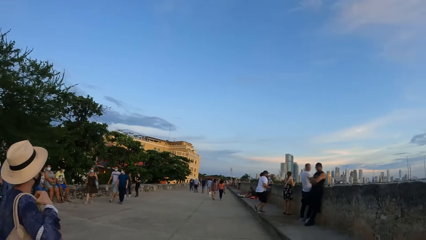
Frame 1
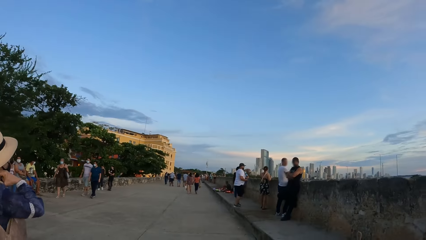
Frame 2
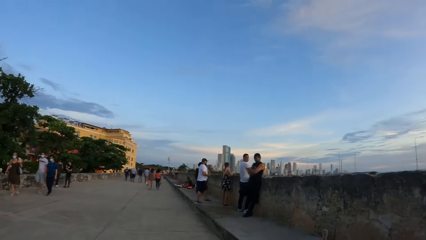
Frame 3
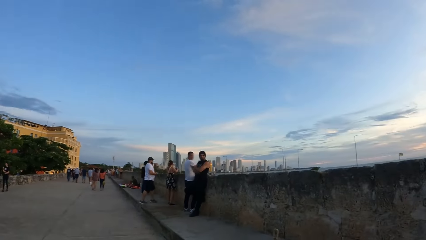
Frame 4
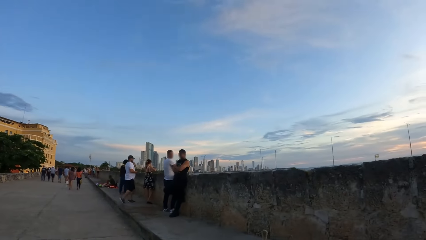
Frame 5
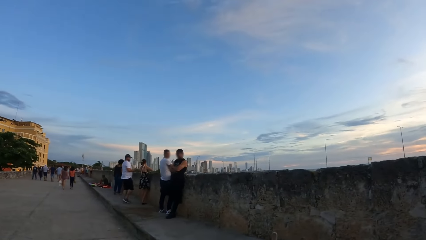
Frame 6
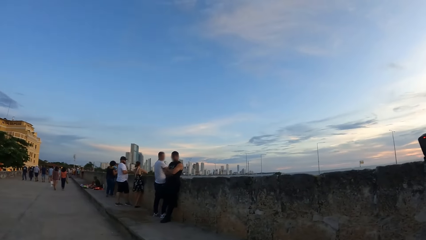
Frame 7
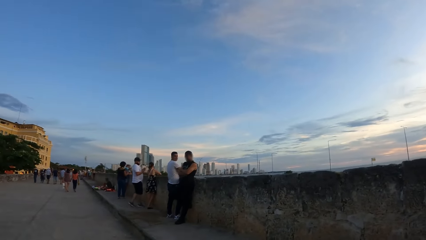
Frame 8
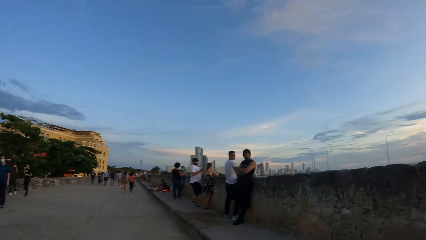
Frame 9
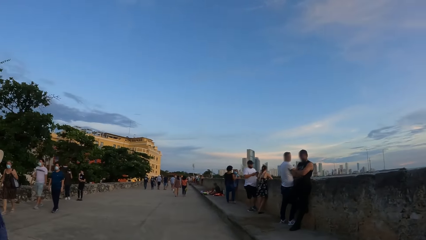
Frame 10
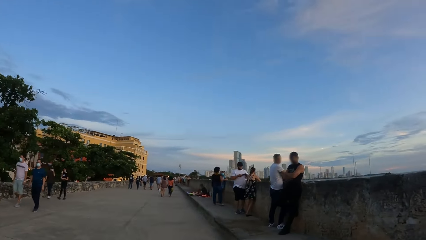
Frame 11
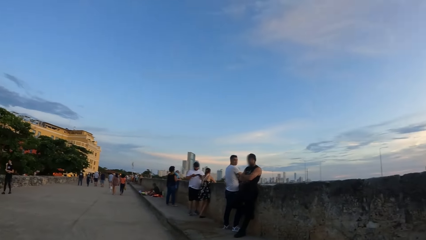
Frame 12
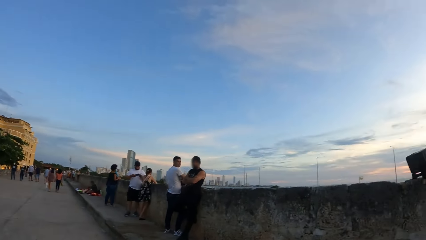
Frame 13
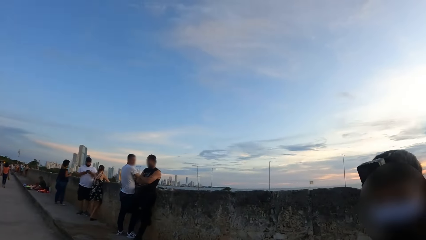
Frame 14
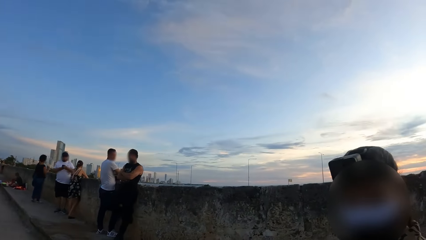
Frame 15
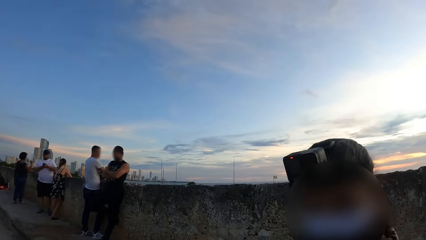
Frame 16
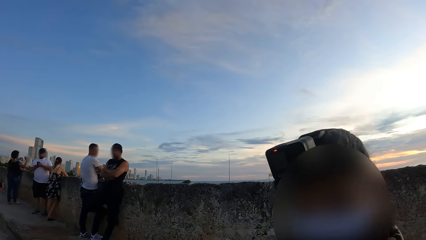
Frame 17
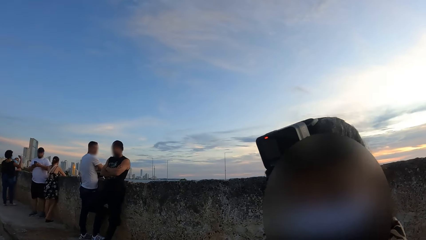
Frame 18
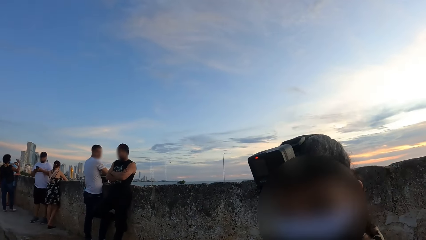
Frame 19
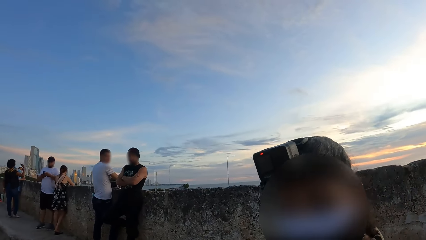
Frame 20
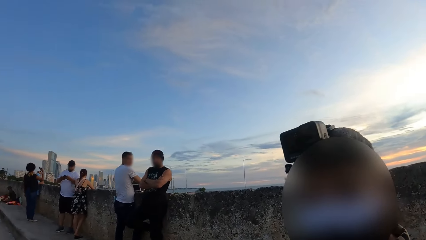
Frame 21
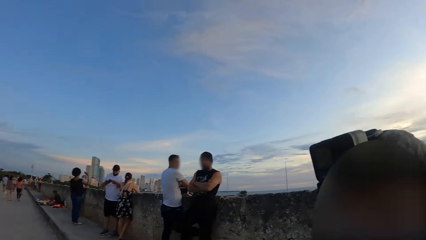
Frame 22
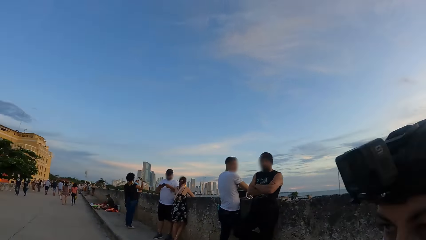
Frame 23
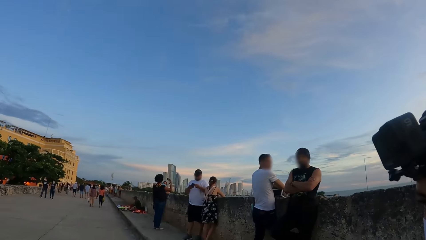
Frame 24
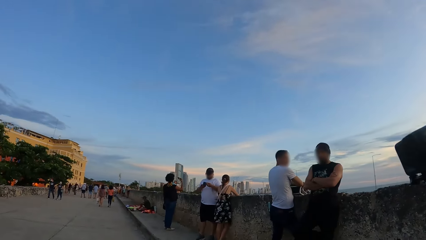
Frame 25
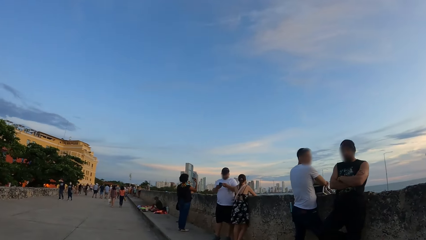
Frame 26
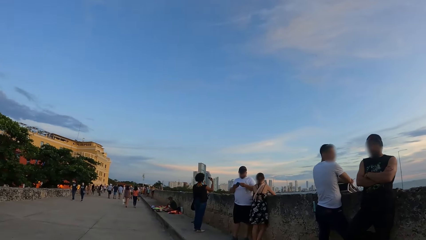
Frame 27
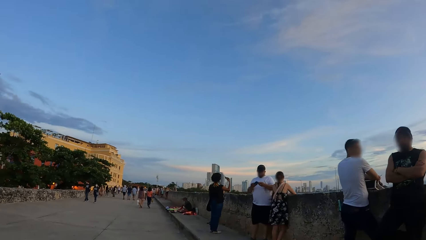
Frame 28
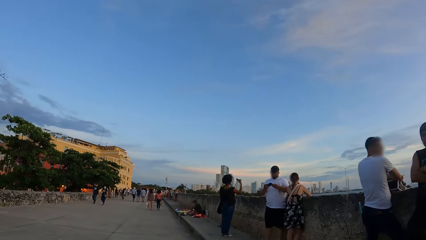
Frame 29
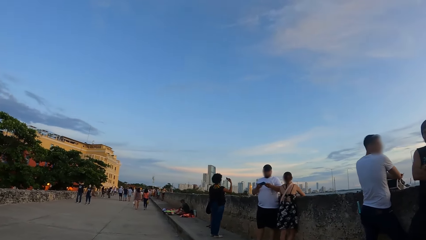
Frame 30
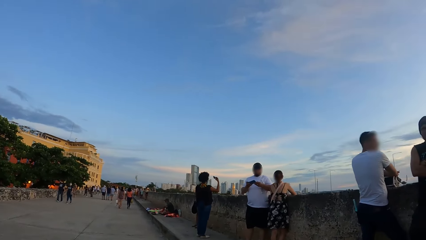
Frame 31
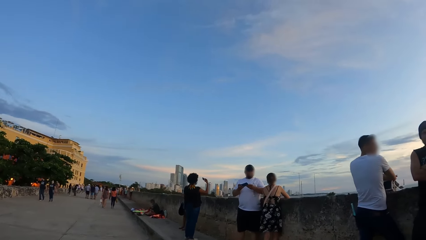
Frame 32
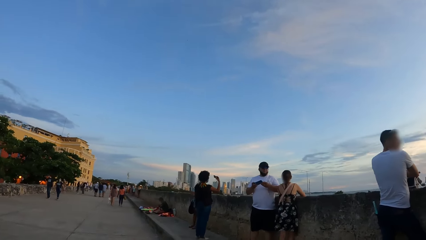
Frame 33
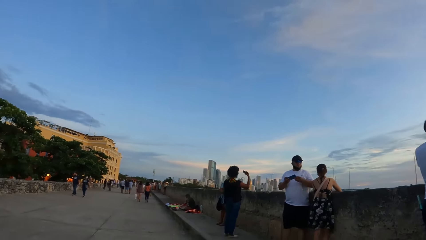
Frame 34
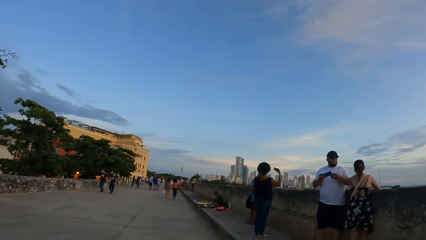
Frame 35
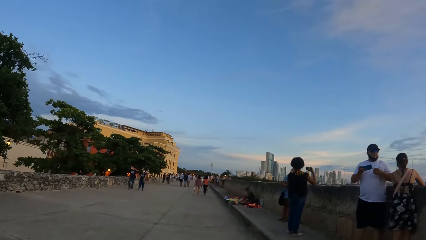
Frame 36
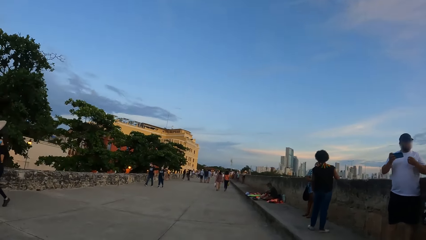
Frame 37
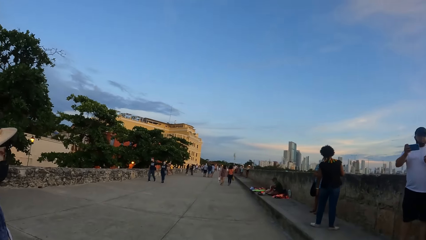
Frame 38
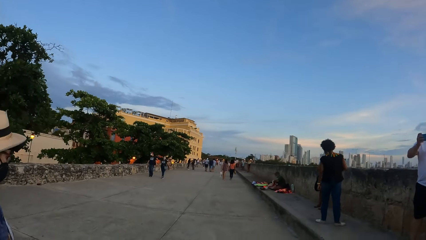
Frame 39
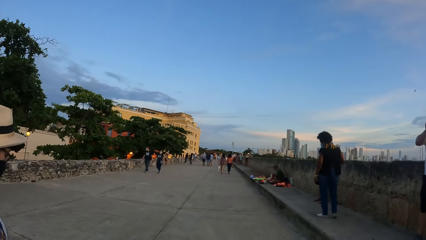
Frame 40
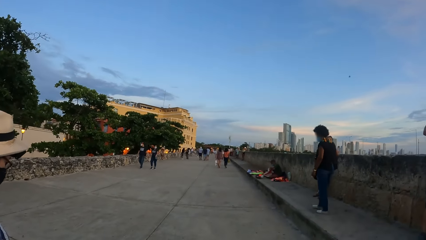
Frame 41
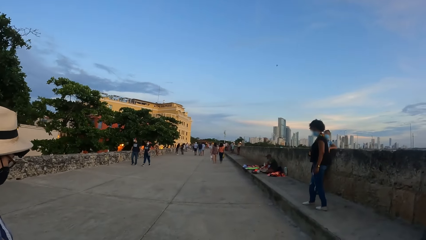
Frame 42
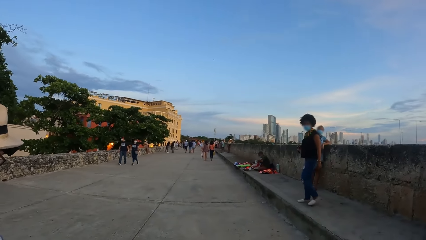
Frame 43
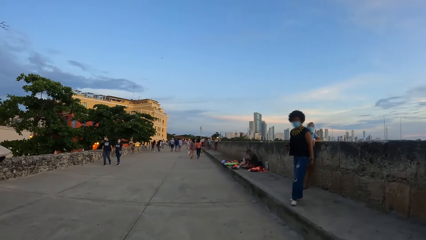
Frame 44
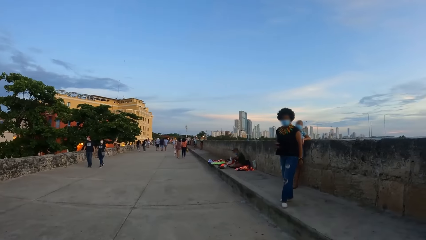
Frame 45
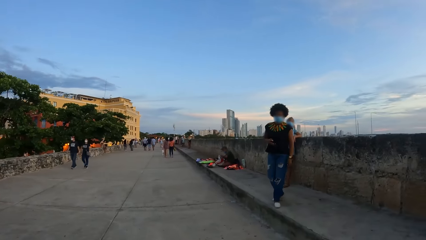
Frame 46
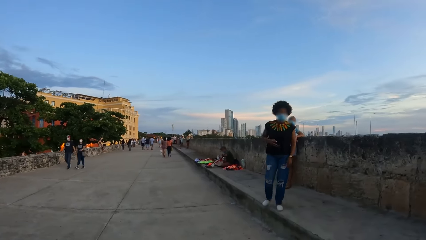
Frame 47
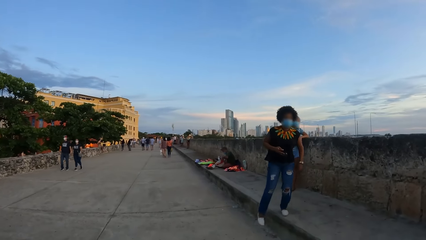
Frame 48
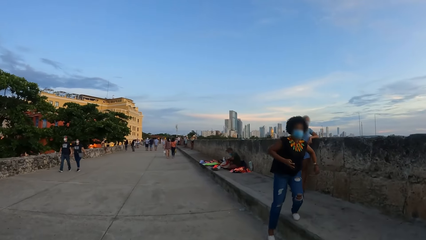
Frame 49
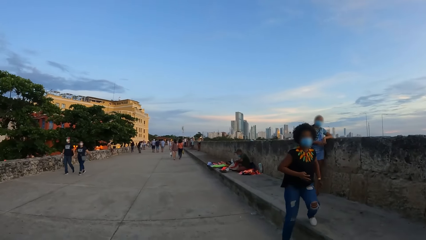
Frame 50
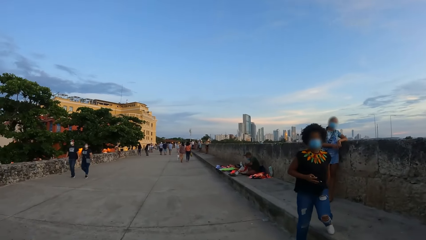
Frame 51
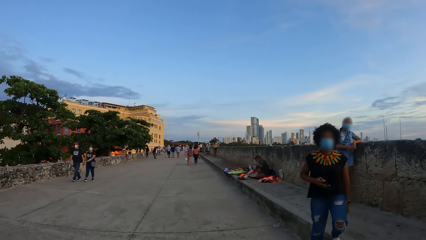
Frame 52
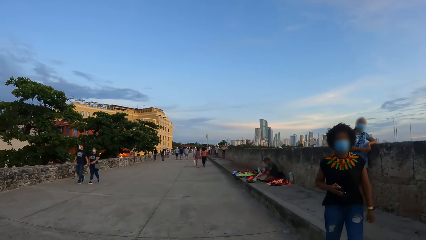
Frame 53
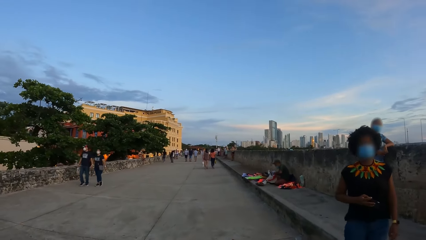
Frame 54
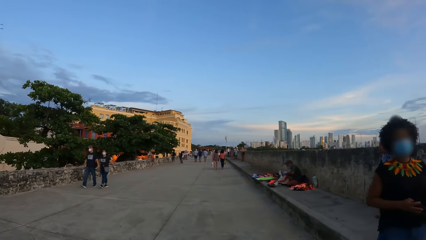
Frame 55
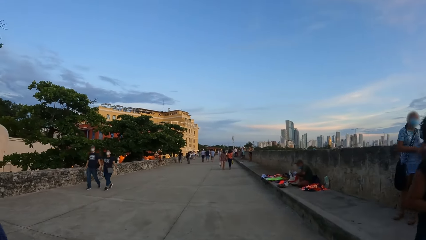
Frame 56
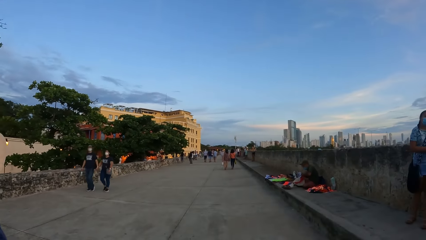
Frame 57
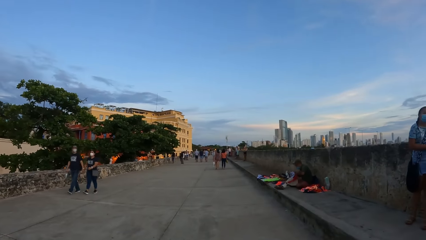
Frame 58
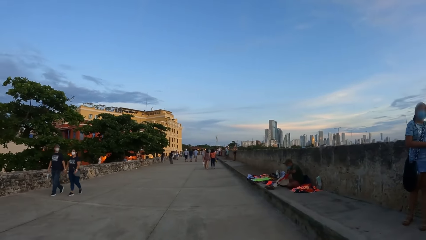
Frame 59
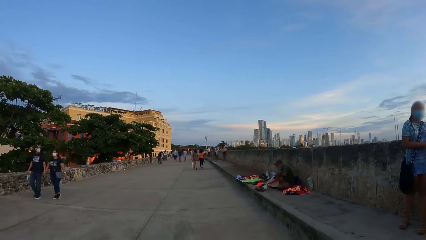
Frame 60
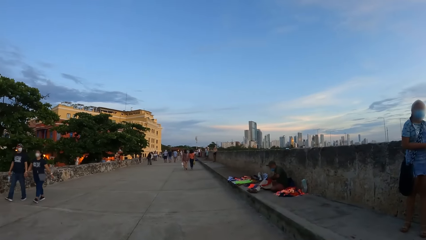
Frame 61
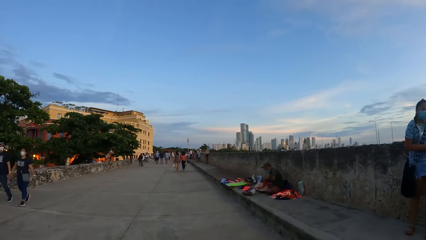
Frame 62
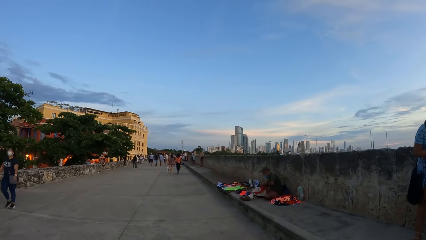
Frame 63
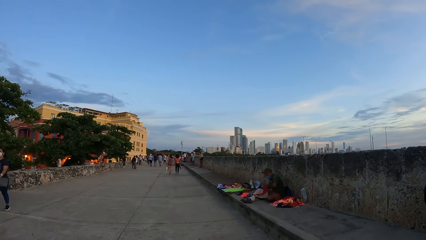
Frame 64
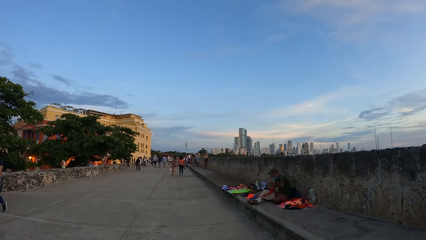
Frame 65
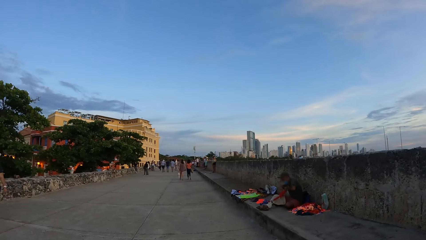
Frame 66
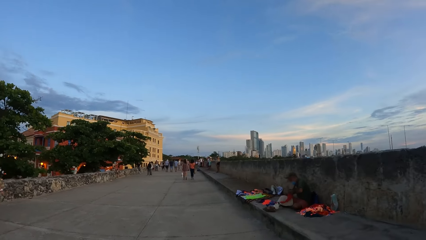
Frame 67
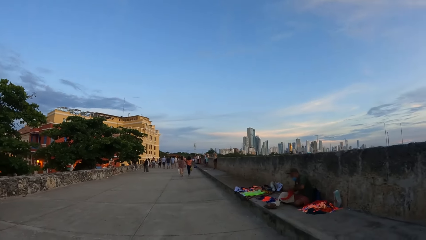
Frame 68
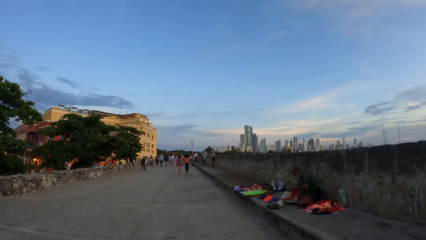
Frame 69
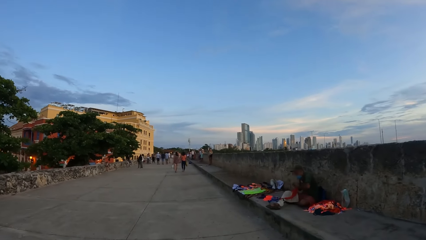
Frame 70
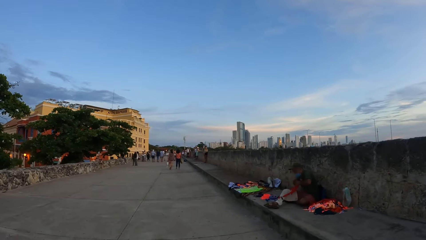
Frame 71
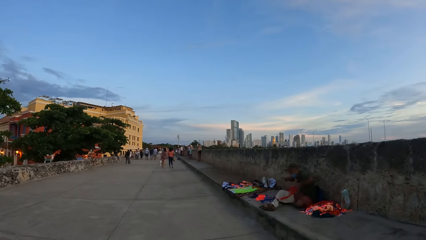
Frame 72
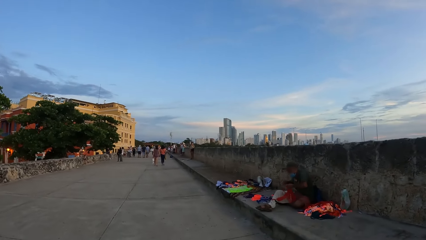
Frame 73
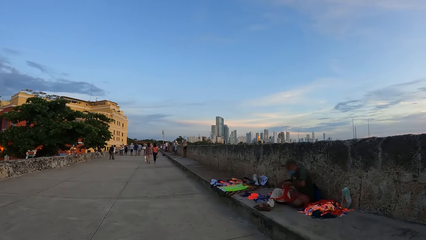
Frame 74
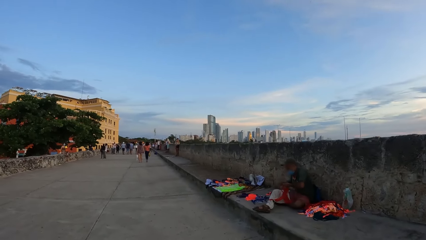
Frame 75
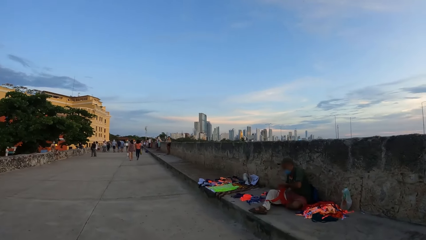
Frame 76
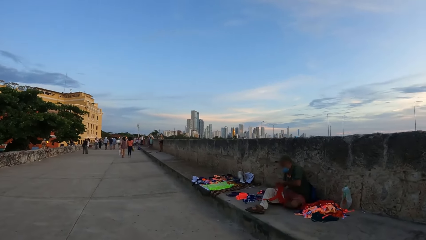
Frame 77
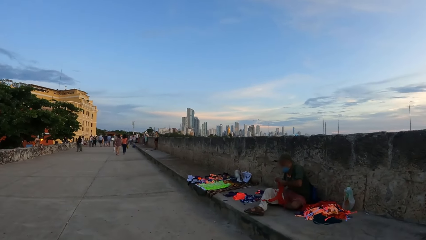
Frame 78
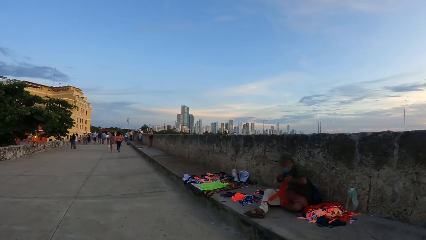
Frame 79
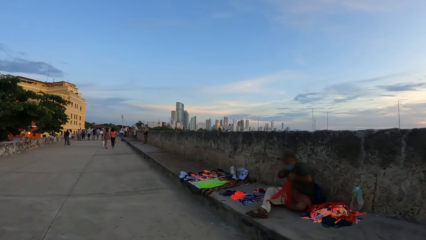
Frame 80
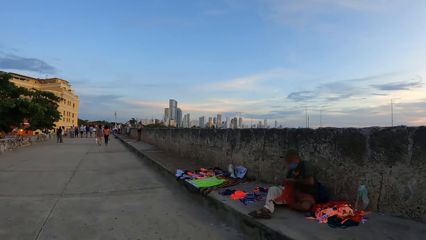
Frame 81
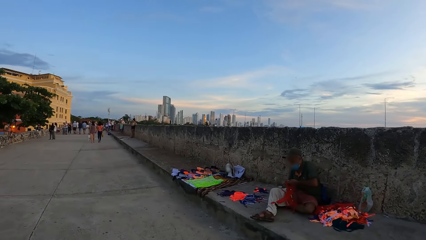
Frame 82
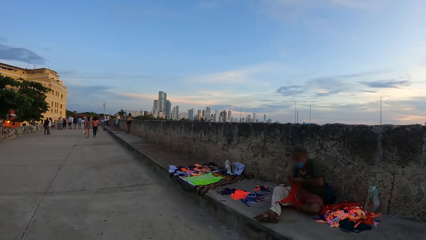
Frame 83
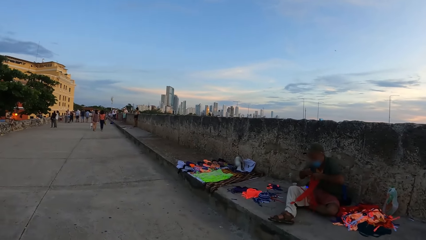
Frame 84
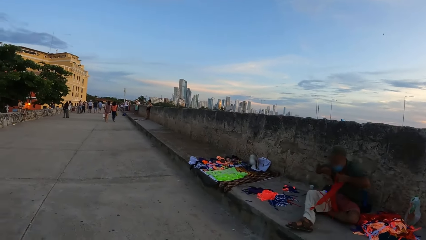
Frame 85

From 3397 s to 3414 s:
A lady engages the camera wearer. The camera wearer talks to the lady.
